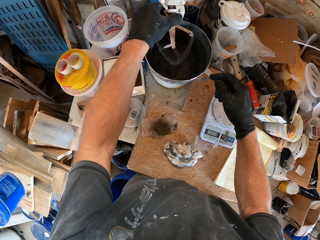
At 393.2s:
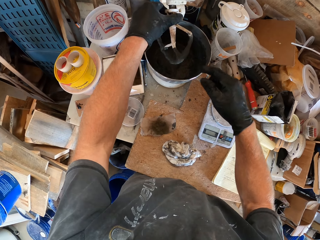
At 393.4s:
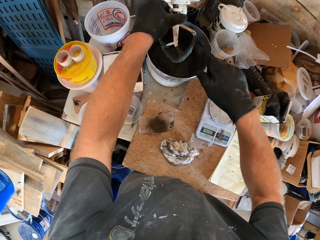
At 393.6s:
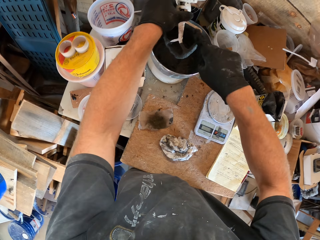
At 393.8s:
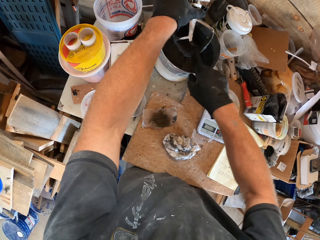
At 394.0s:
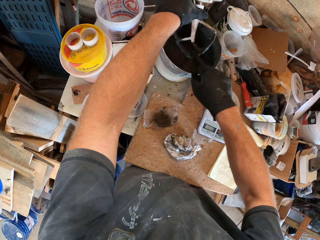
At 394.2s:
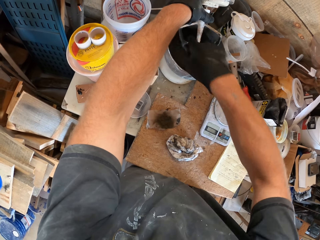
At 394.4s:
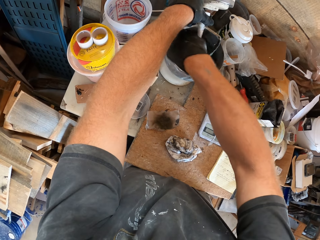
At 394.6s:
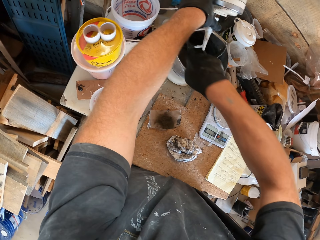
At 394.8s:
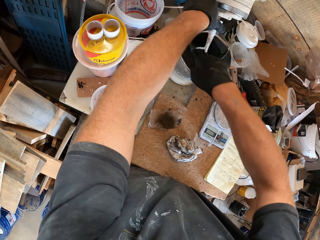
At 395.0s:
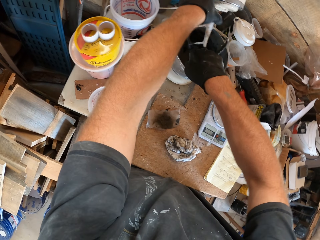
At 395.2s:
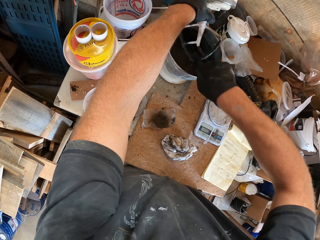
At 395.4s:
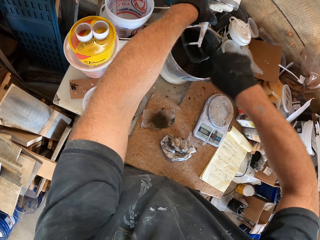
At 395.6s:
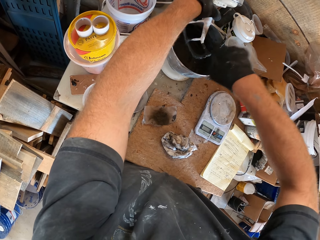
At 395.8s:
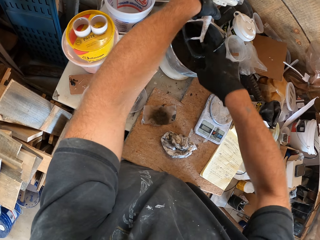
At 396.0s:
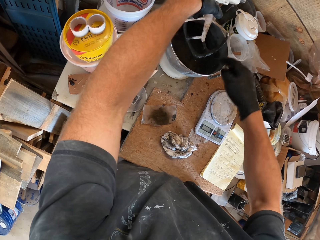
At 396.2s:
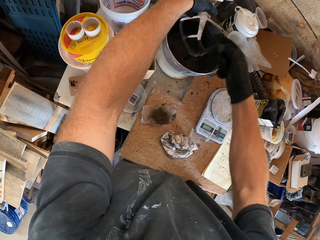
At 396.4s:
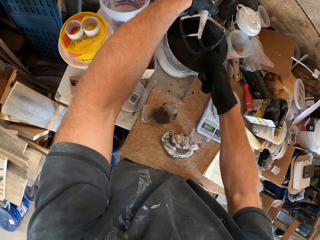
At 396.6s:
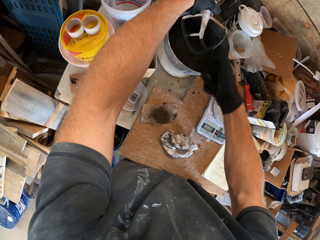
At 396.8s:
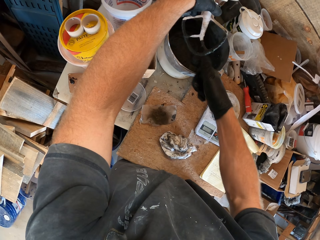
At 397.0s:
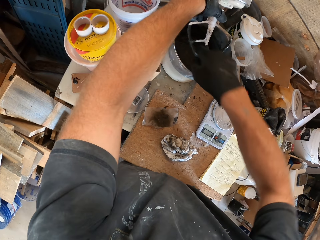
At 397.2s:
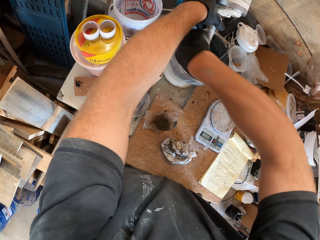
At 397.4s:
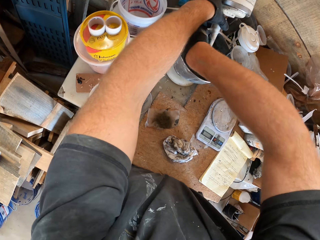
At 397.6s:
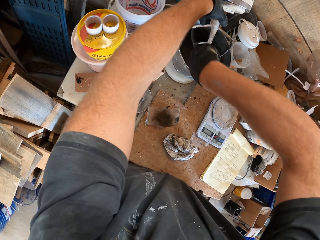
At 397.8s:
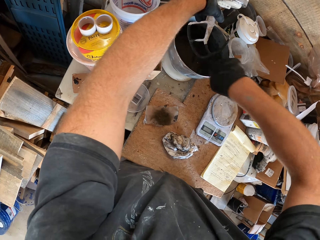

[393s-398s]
The camera wearer holds the mixer device. They scrape the inside part of the bowl. They scrub something from the mixing machine.

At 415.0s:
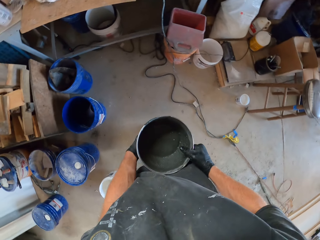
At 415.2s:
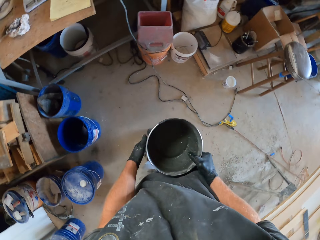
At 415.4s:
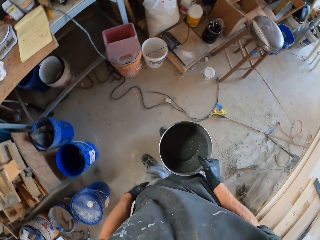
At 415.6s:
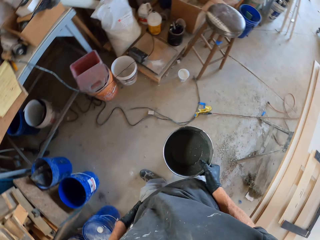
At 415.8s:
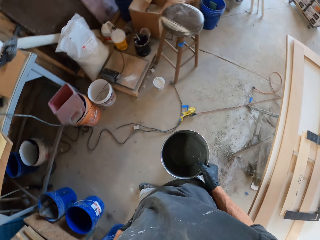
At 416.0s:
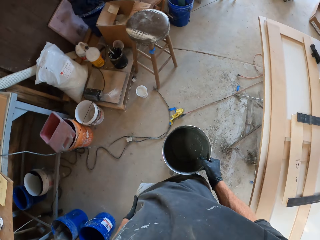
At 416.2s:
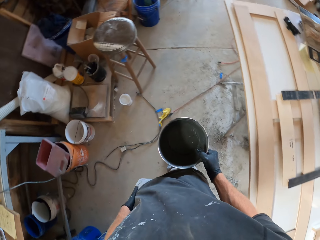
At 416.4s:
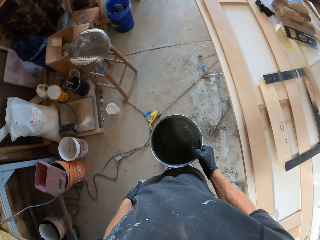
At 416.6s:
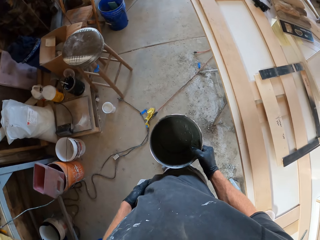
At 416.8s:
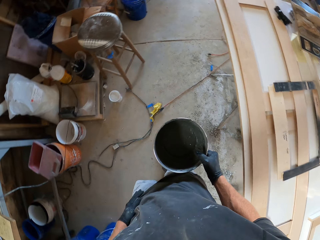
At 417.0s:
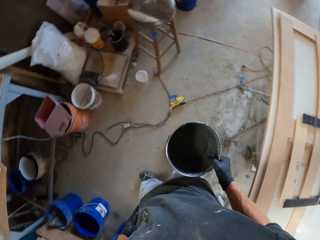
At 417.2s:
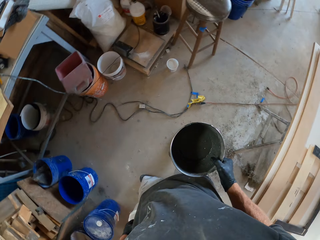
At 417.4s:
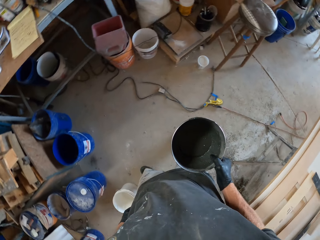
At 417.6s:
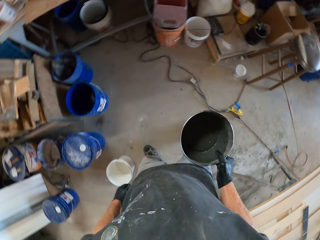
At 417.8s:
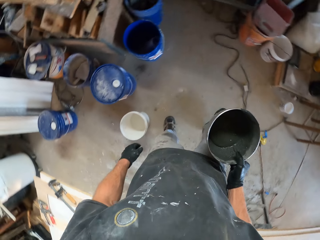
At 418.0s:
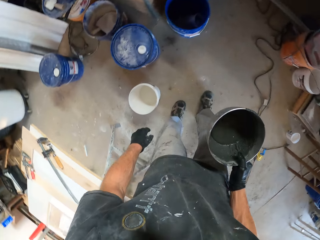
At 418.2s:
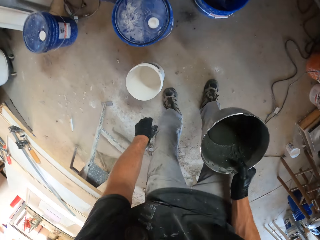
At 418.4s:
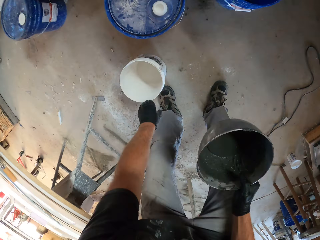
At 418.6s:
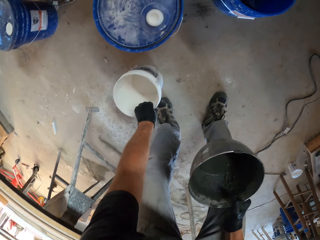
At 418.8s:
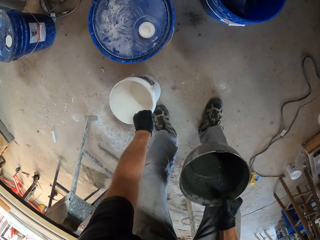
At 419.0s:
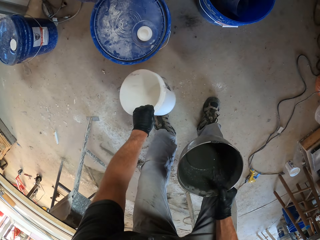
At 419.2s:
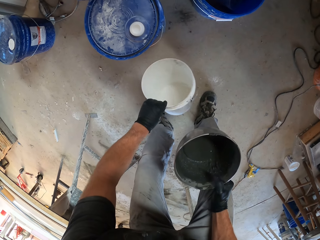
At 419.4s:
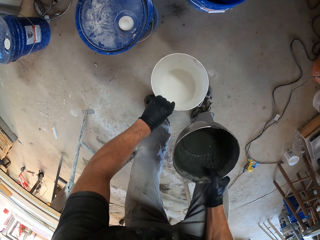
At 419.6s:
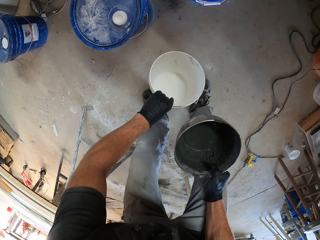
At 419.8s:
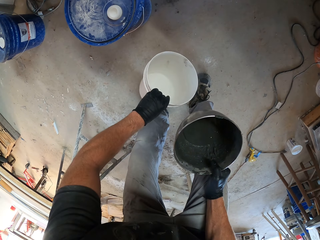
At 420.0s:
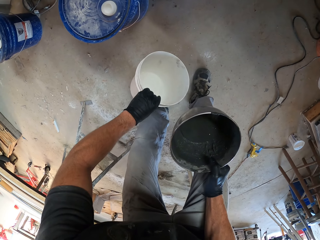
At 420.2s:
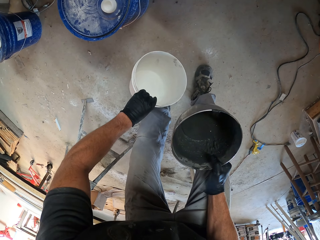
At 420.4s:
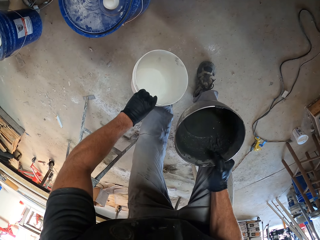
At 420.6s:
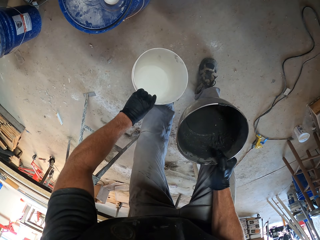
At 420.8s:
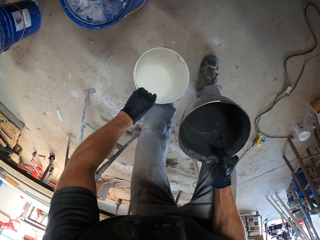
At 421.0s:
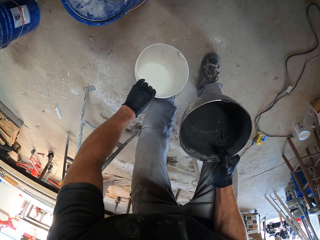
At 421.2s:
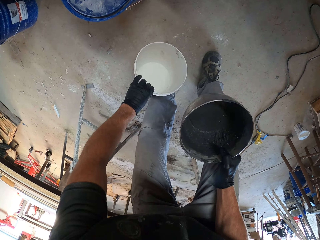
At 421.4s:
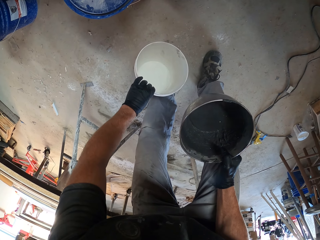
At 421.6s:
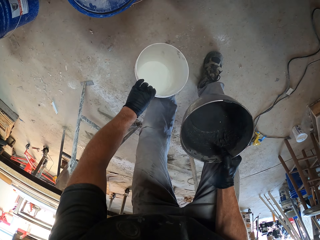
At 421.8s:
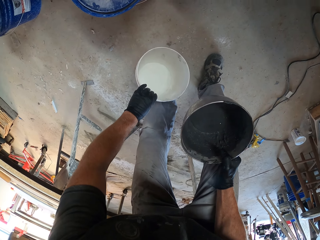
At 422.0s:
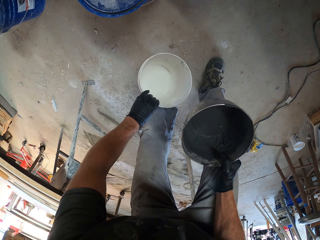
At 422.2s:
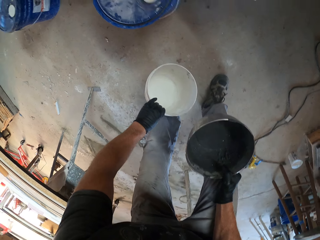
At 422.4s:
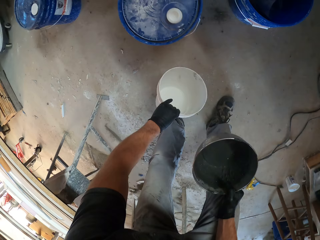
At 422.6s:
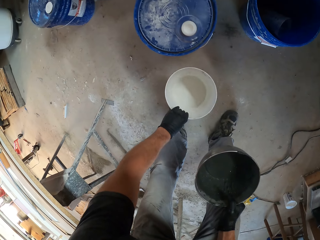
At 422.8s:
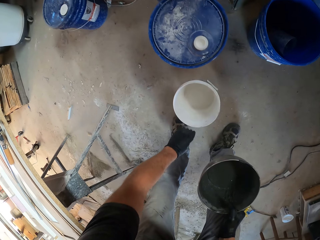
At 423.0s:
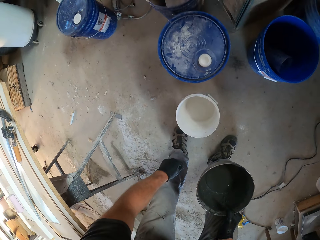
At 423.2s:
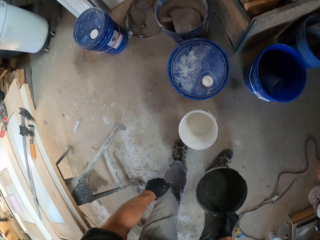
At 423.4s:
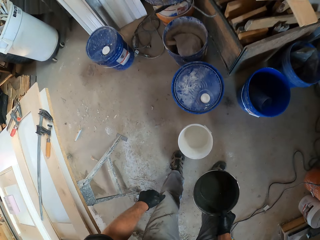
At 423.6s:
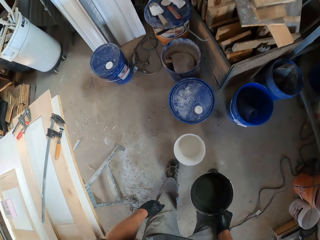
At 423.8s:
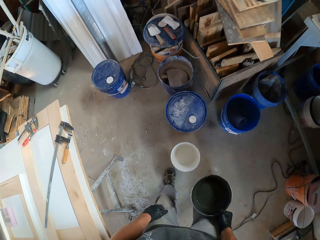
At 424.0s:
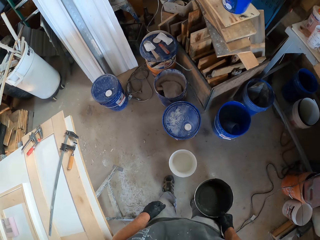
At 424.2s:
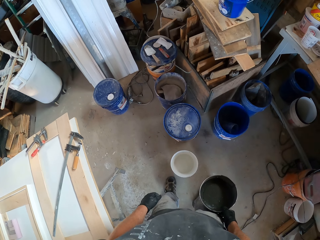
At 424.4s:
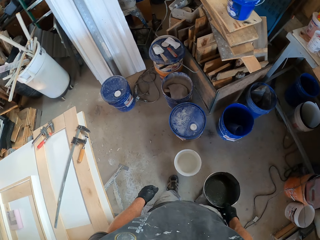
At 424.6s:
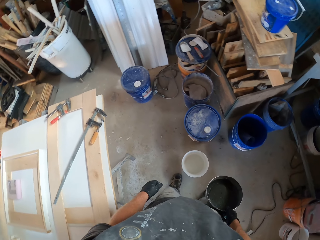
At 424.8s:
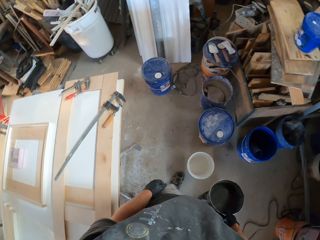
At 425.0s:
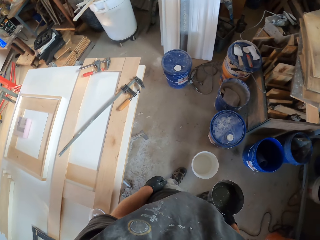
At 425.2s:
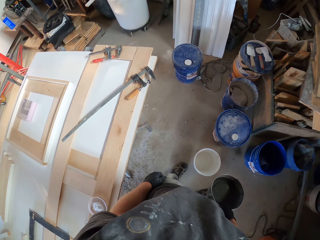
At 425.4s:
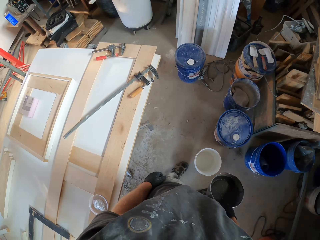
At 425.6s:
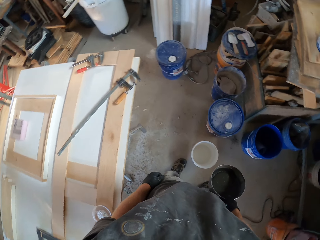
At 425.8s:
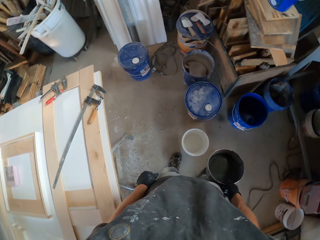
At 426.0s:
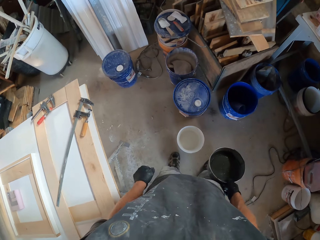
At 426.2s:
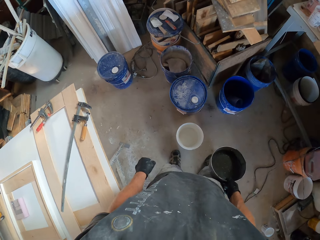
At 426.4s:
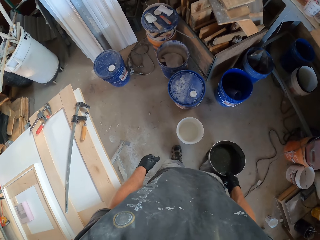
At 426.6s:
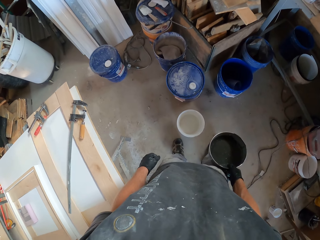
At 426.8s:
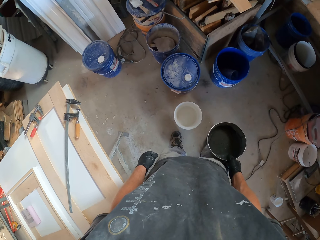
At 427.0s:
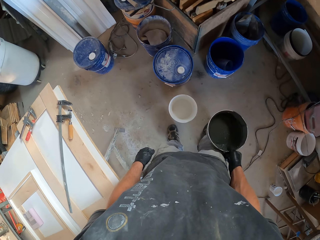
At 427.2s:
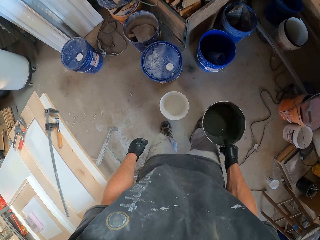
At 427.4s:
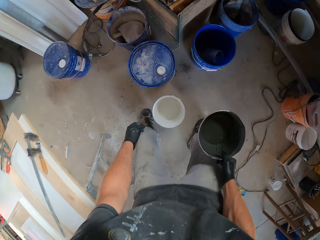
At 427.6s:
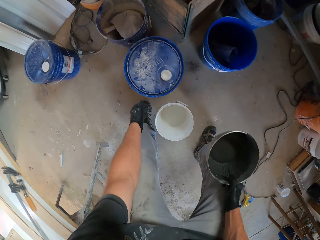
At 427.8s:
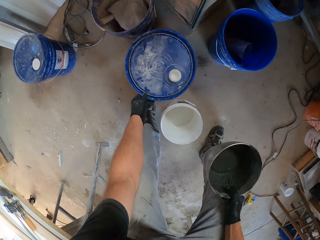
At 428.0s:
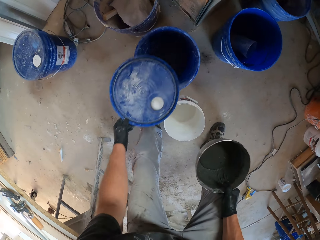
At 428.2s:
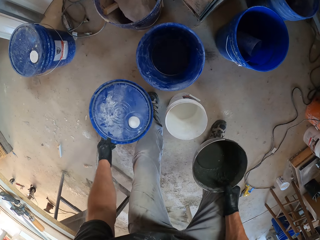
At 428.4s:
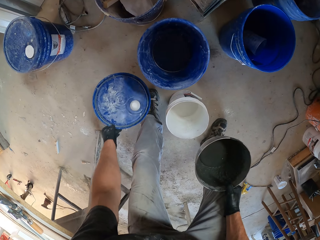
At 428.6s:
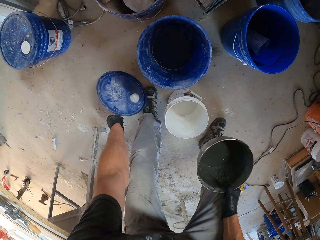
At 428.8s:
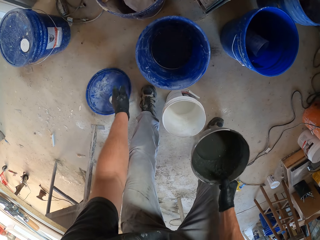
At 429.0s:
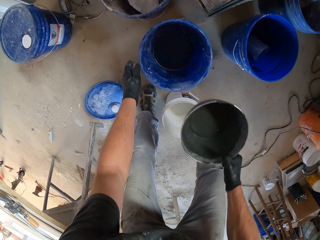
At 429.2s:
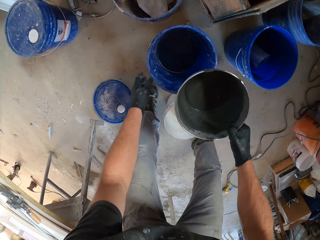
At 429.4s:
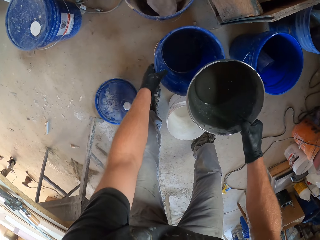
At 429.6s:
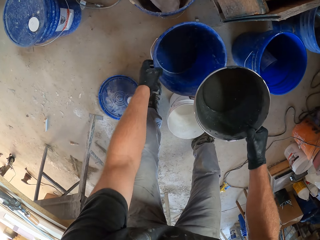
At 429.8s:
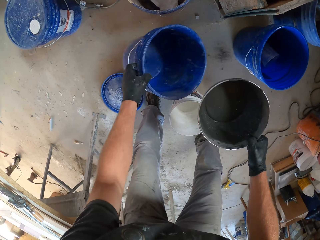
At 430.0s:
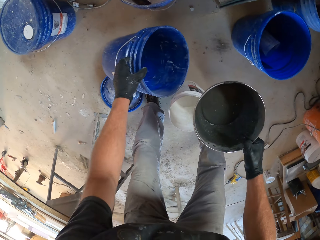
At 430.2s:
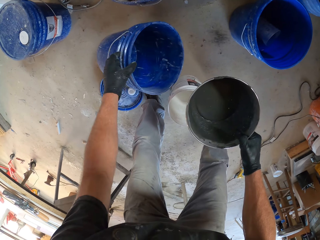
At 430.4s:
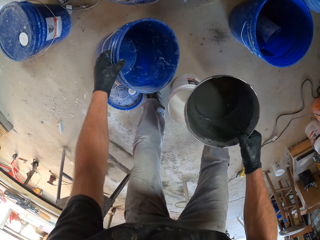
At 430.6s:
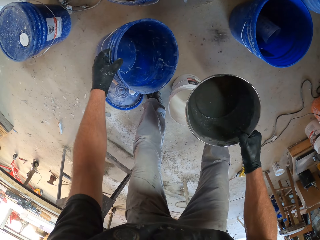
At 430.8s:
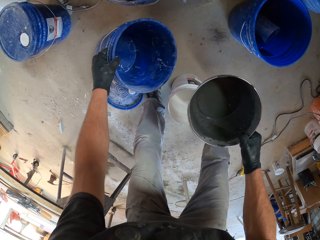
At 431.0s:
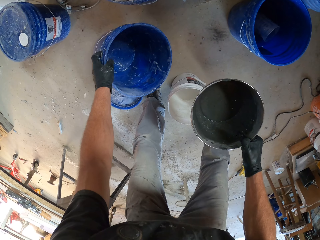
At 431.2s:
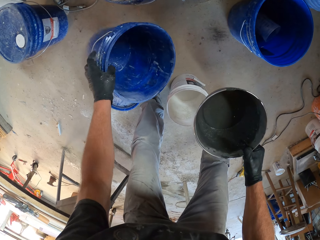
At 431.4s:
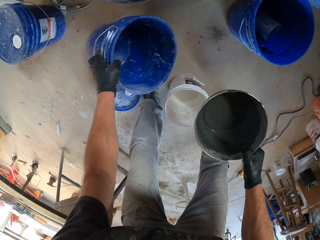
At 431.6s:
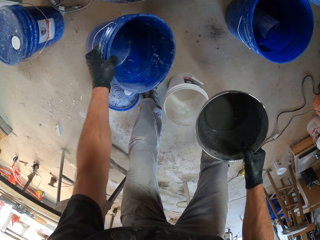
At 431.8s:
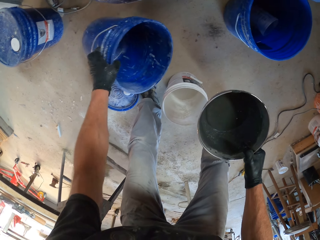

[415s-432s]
The camera wearer wipes his hand on his clothes. He looks around the workshop. He holds the bucket and picks up the bowl. He looks inside the bucket. He puts down the bucket. He looks around the workshop. He picks up the bucket lid. He holds the lid. He drops the lid. He lifts the bucket. He holds the bucket.
